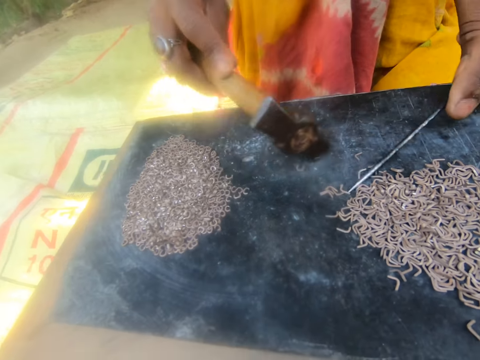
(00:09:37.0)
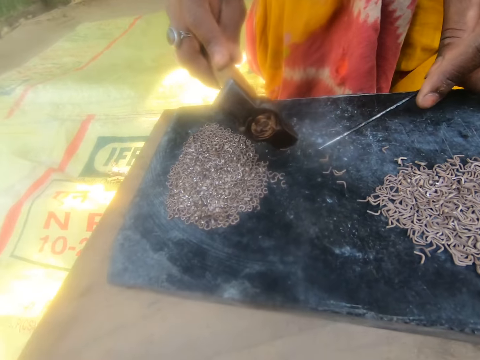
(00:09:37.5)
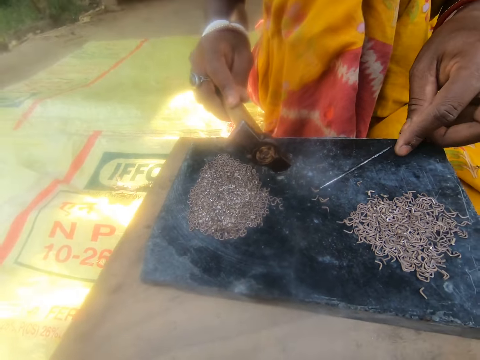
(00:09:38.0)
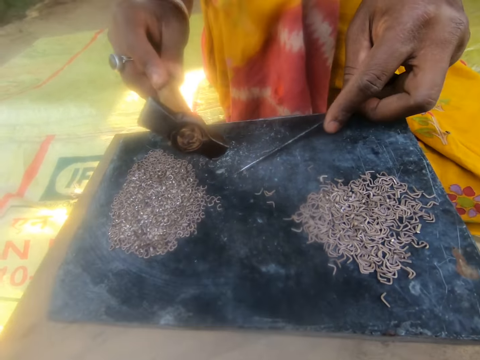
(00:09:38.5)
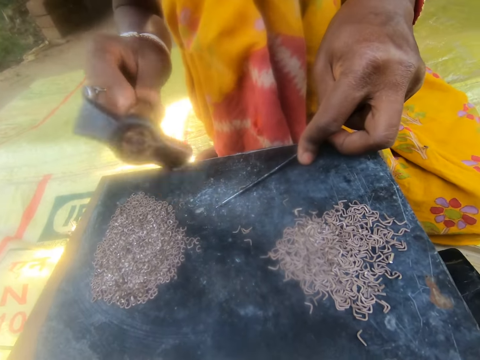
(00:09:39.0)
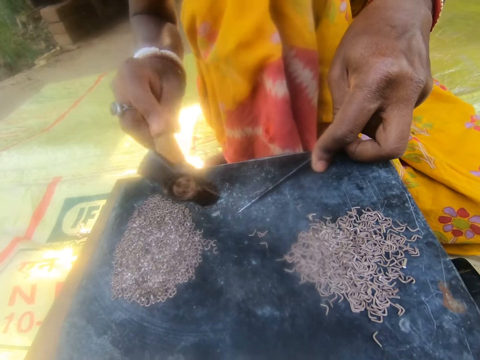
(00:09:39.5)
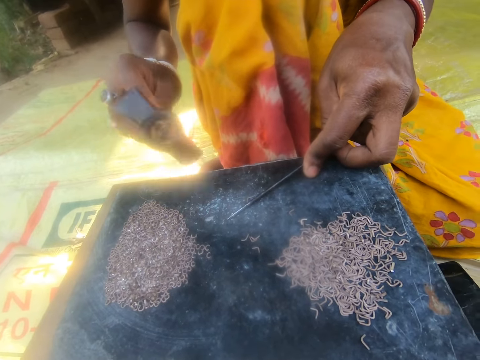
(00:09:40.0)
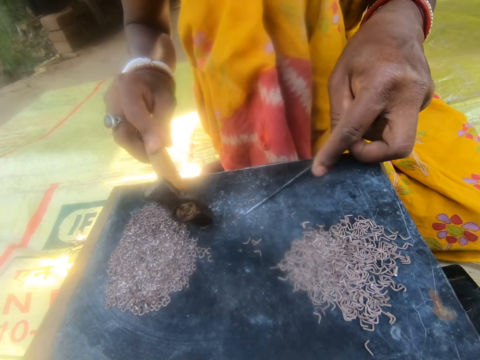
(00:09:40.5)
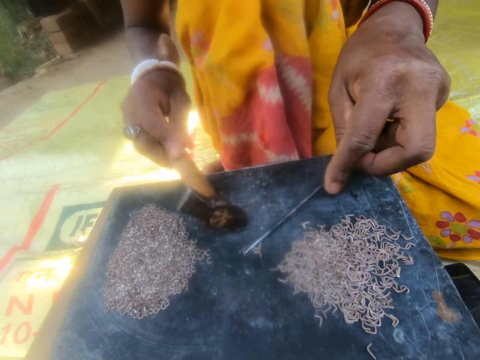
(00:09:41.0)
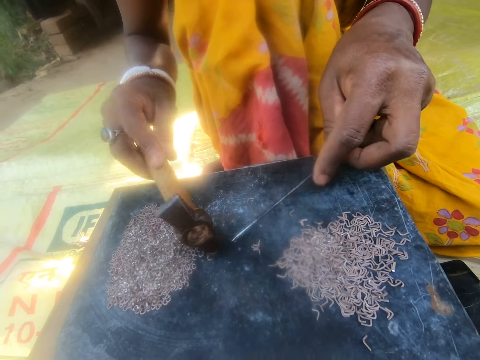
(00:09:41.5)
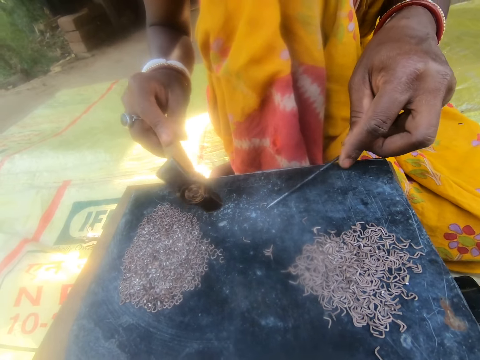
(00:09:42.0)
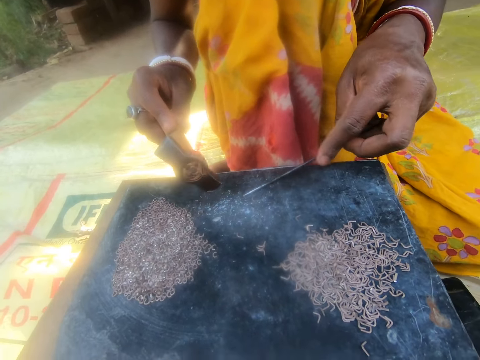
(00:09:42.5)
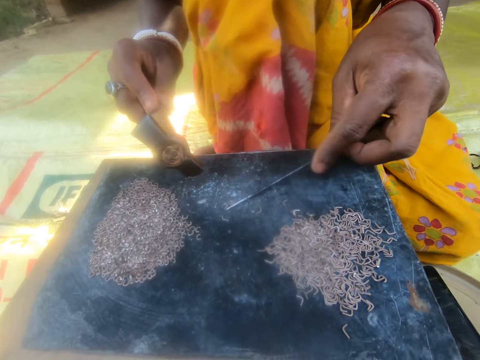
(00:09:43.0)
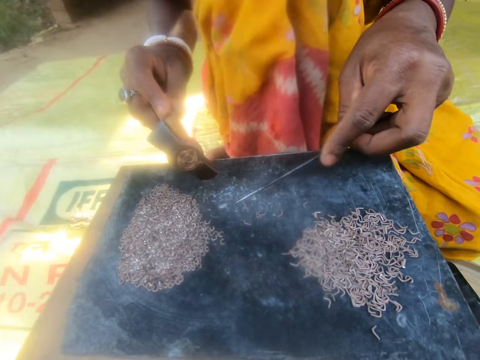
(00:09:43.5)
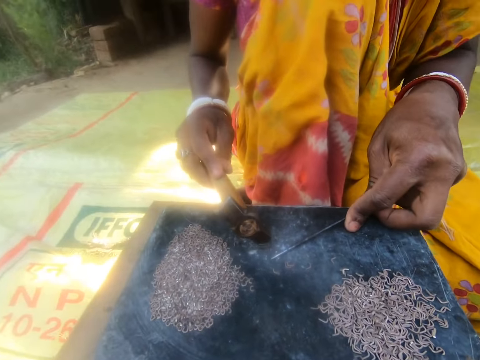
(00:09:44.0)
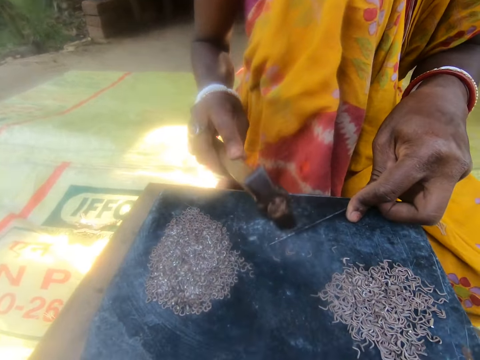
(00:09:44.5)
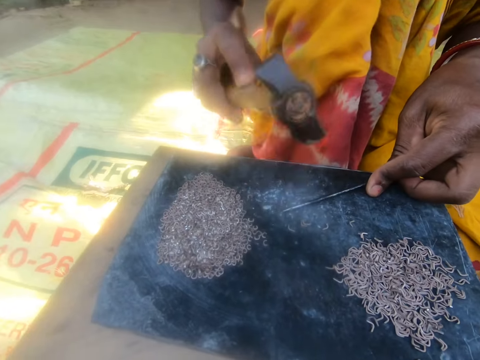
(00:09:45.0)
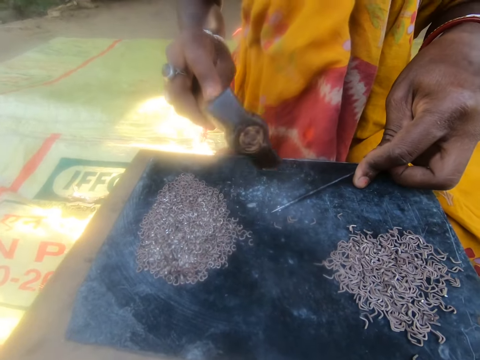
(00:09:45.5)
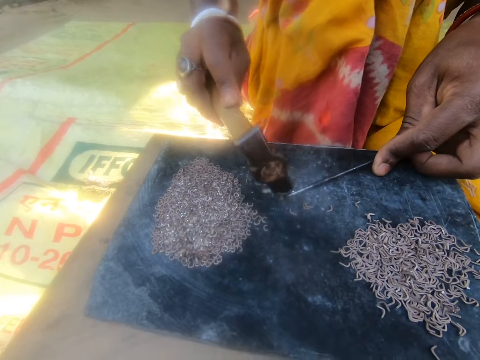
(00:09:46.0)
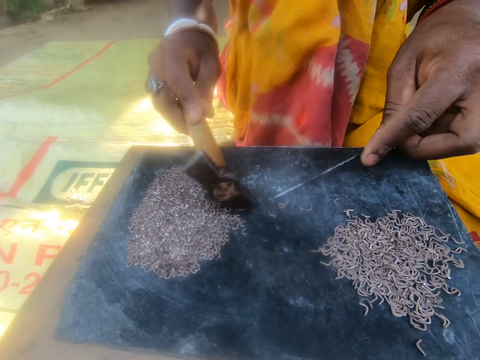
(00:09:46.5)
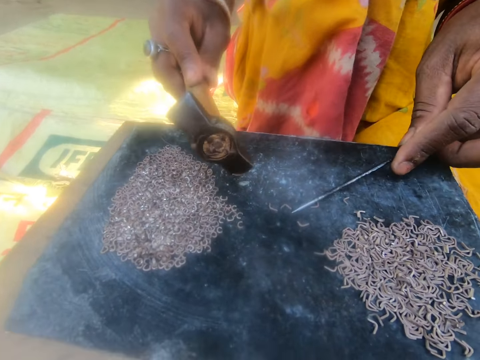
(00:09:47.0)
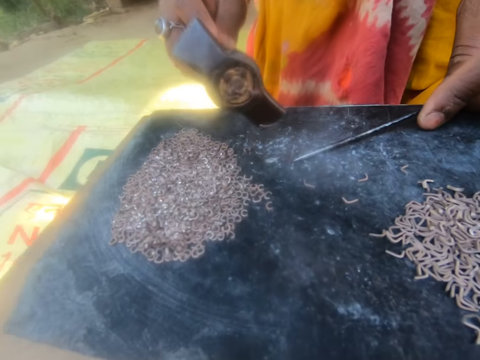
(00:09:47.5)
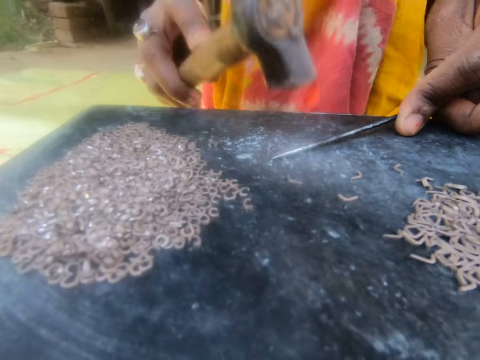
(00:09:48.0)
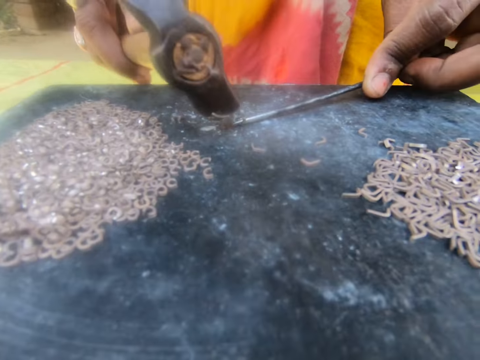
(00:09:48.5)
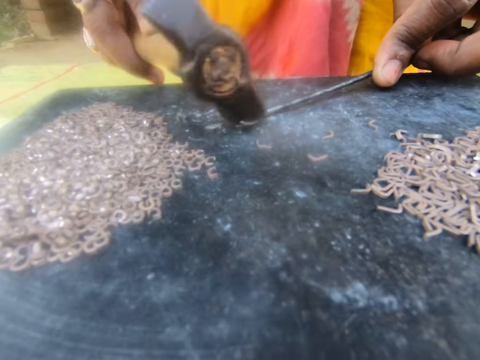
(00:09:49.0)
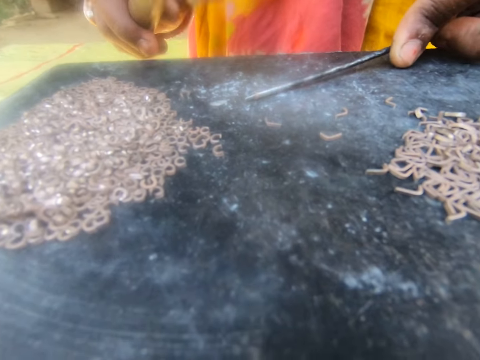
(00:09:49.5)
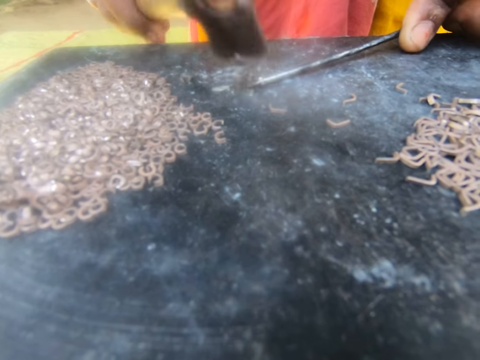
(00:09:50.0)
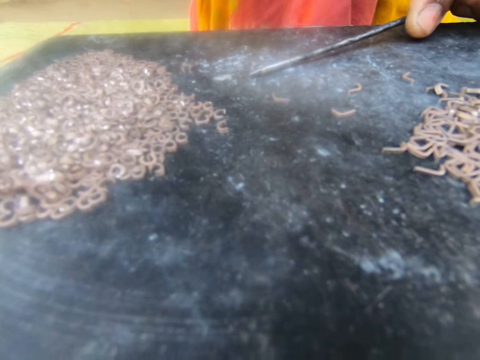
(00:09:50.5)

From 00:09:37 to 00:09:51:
The camera wearer holds the metallic hook with a steel rod. They look at the workstation. Another person hits the steel with a hammer. The camera wearer hammers the metallic hook. They hold the metallic hook with the steel rod. They hammer the metallic hook. They hold the metallic hook with the steel rod. They hammer the metallic hook.

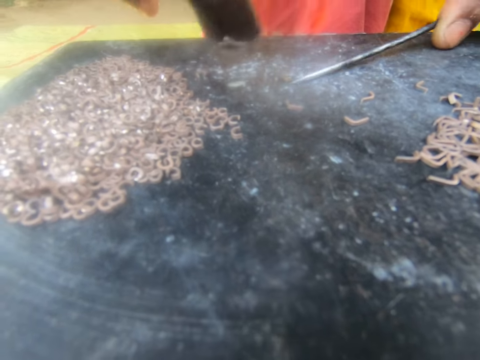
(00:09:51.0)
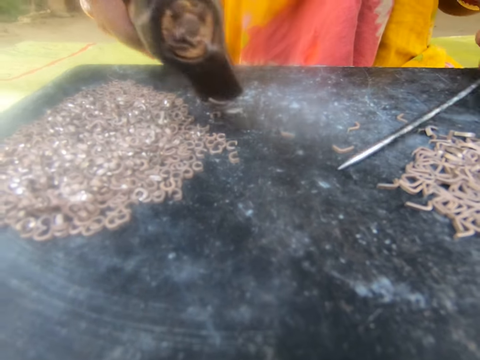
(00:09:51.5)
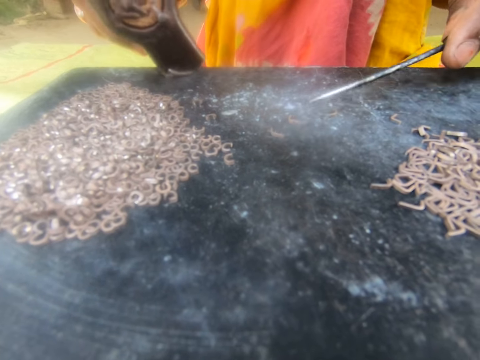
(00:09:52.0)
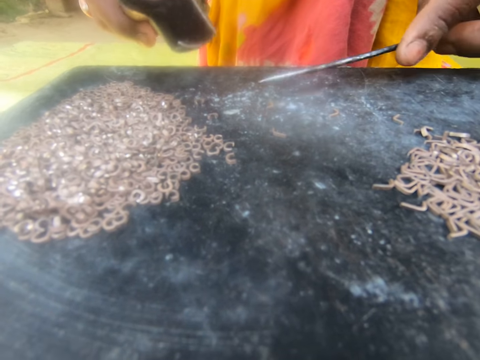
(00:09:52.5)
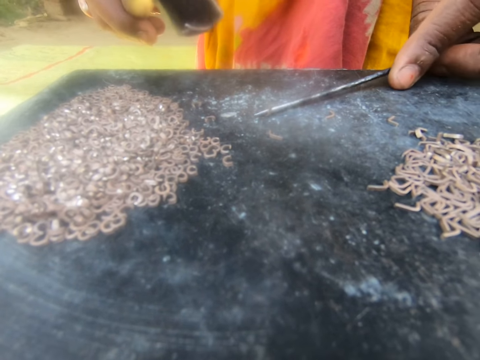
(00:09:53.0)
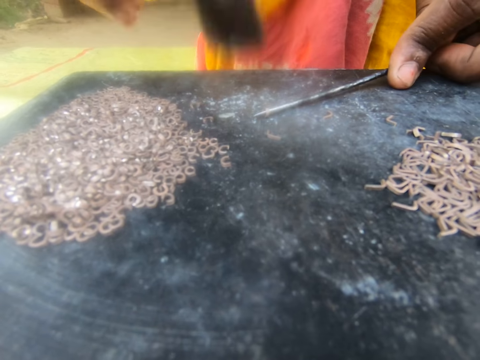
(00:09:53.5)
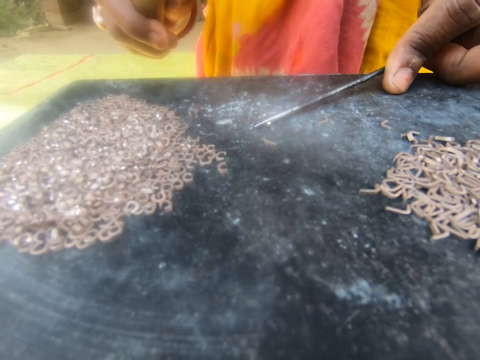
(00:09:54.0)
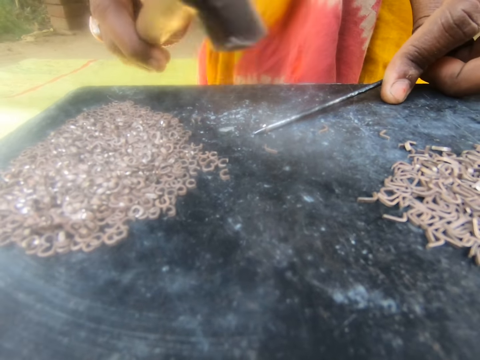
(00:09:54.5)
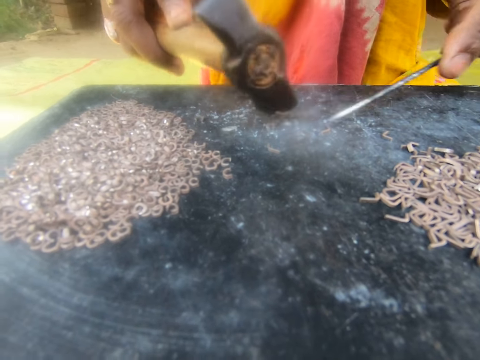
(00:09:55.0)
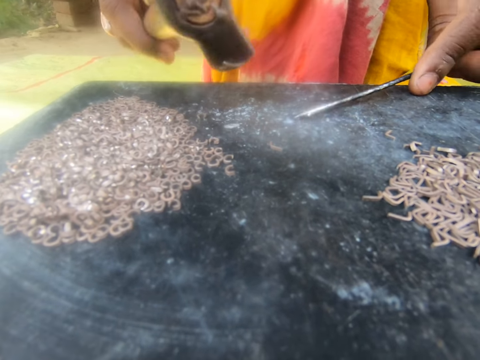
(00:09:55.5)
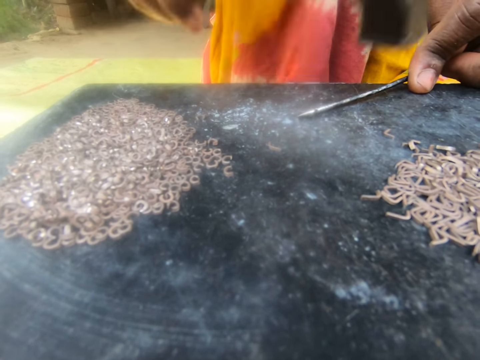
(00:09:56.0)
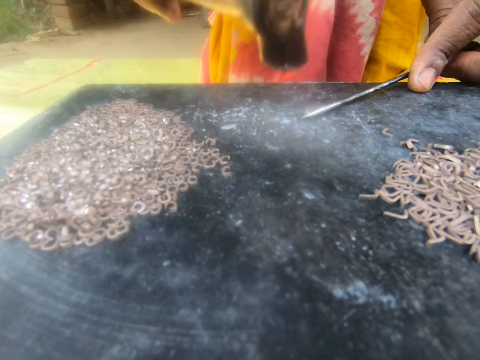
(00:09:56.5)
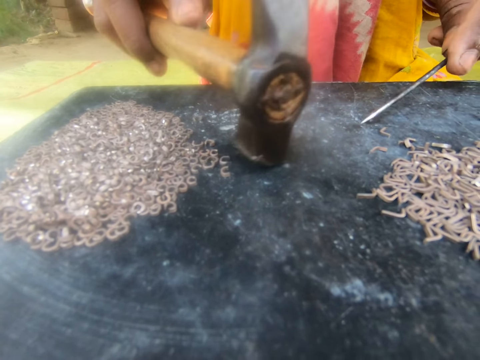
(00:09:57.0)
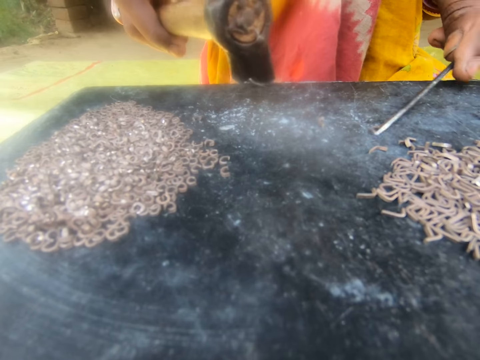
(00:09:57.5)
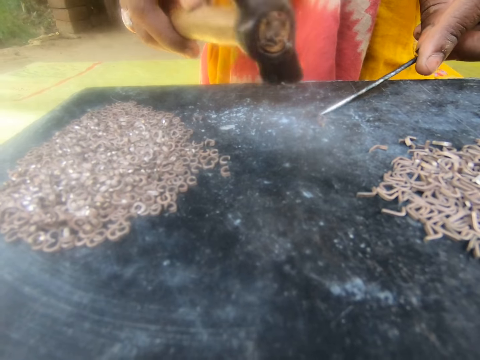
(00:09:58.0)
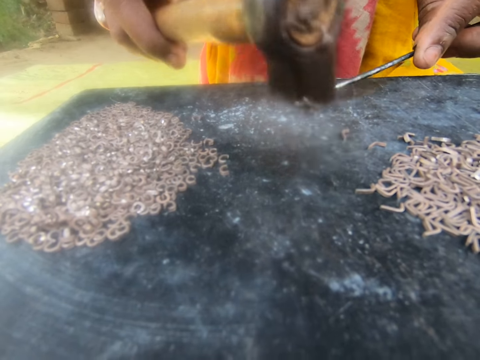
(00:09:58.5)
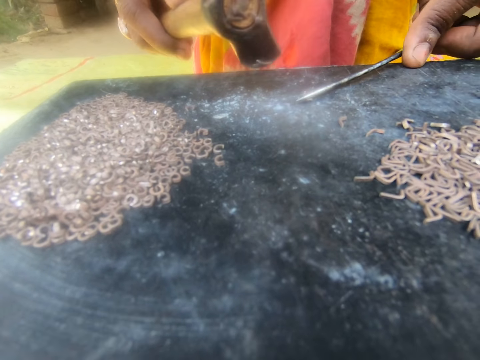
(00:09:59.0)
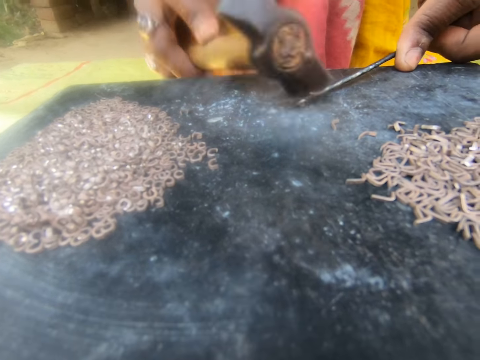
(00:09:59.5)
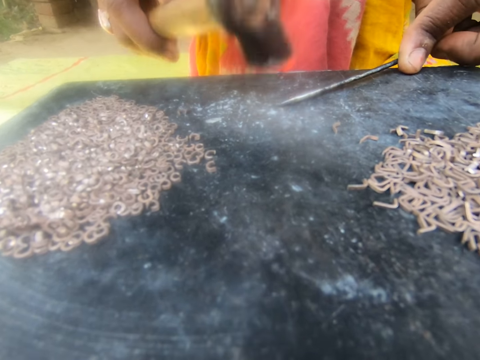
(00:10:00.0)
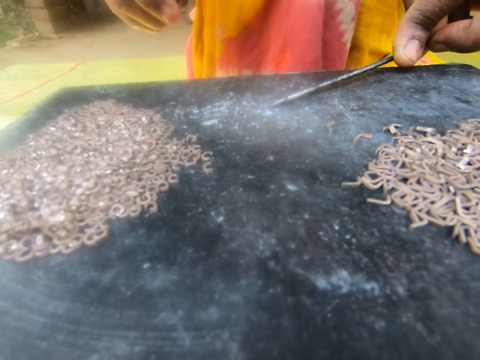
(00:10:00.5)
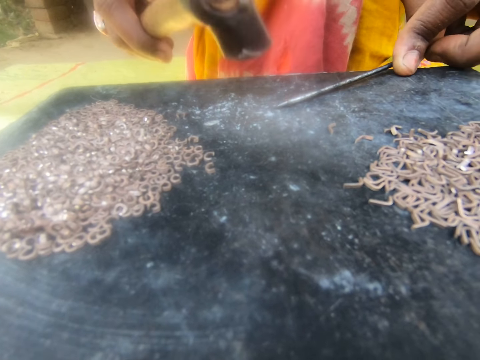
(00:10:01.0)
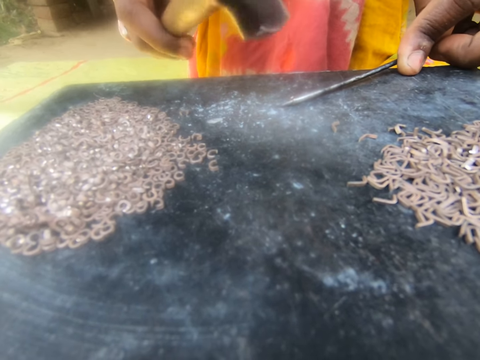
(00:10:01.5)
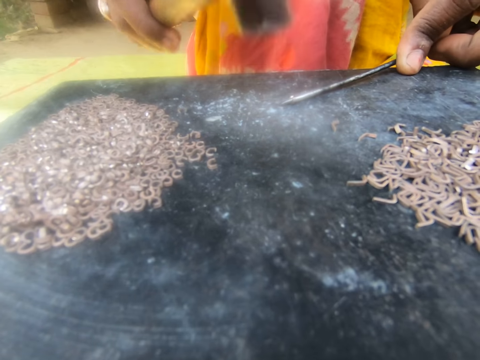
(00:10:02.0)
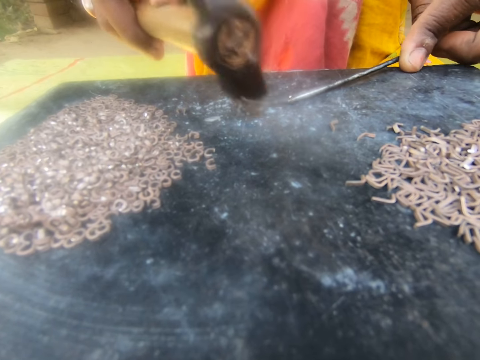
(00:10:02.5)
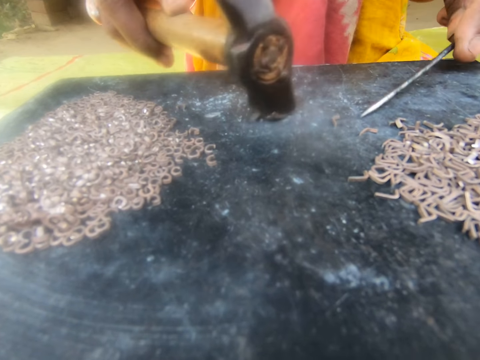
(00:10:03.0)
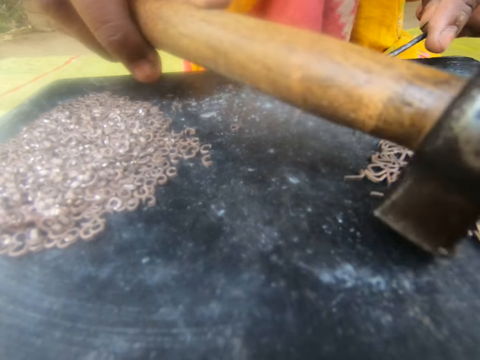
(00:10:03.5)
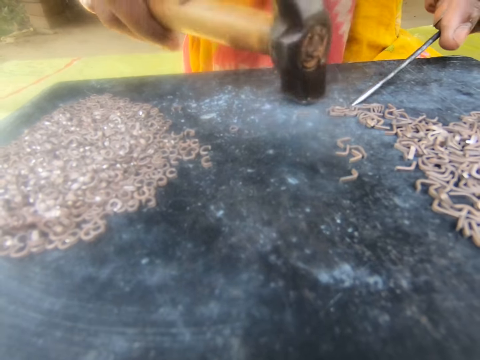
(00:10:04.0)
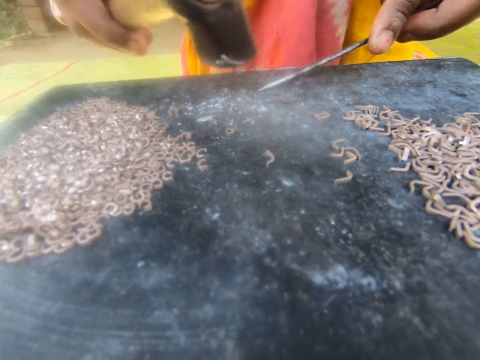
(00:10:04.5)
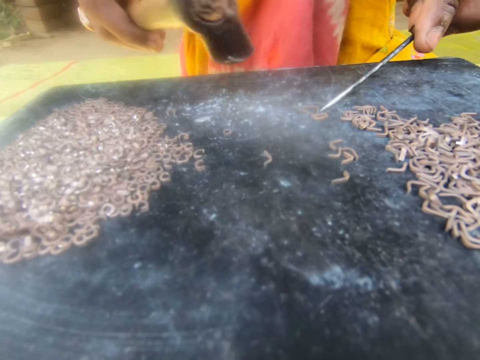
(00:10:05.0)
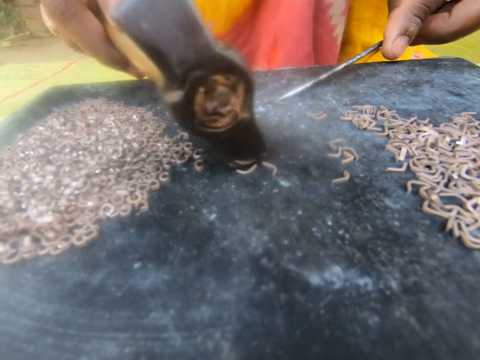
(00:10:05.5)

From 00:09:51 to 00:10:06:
The camera wearer holds the metallic hook with a steel rod. They hammer the metallic hook. They hold the metallic hook with the steel rod. They hammer the metallic hook. They hold the metallic hook with the steel rod.
